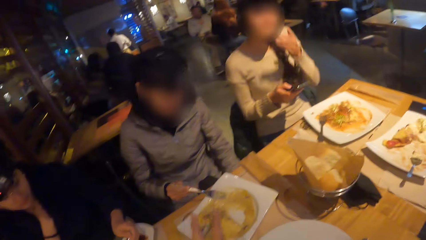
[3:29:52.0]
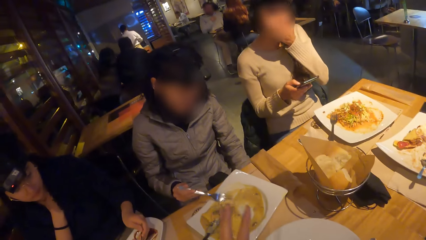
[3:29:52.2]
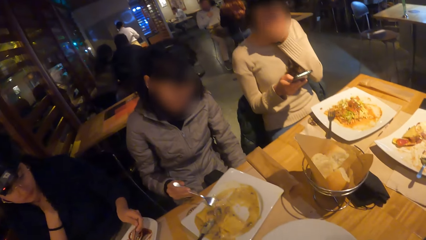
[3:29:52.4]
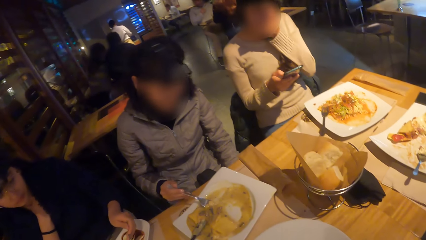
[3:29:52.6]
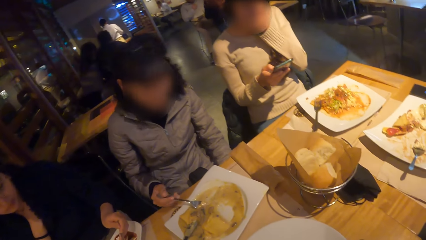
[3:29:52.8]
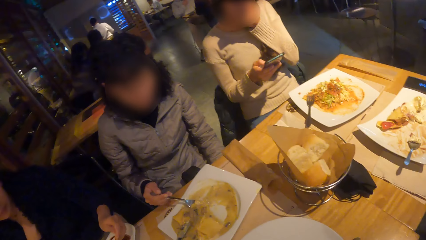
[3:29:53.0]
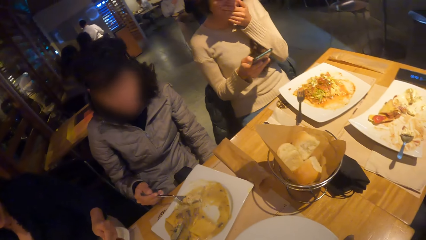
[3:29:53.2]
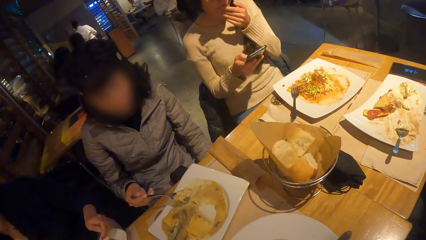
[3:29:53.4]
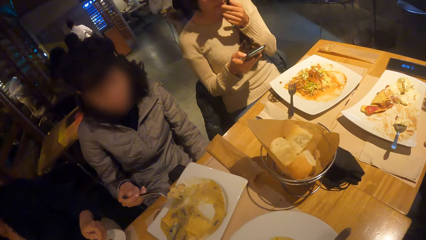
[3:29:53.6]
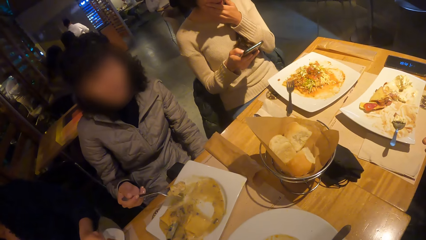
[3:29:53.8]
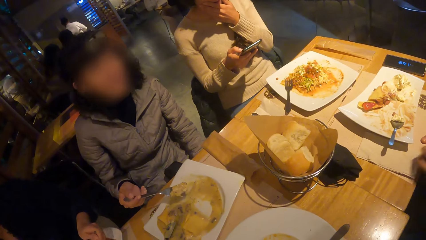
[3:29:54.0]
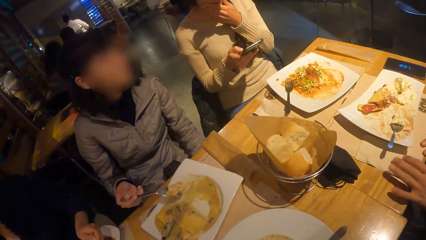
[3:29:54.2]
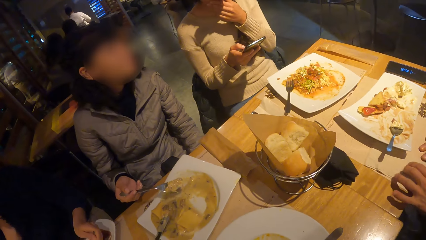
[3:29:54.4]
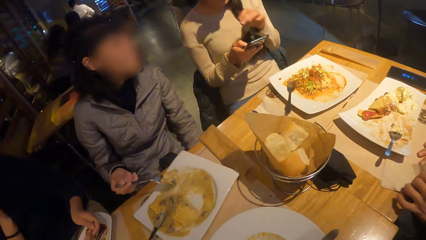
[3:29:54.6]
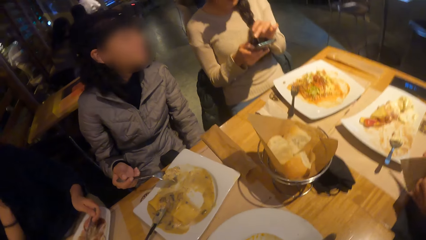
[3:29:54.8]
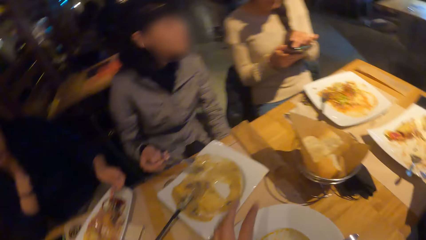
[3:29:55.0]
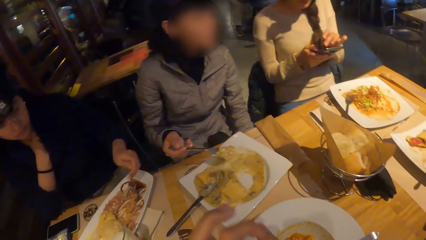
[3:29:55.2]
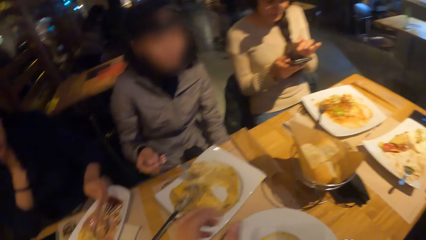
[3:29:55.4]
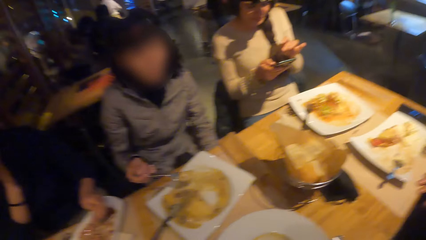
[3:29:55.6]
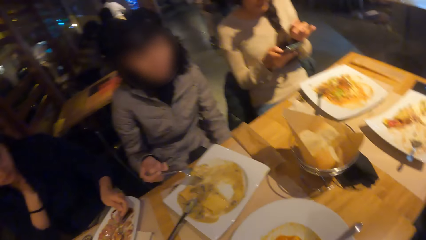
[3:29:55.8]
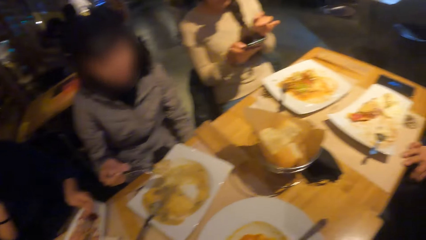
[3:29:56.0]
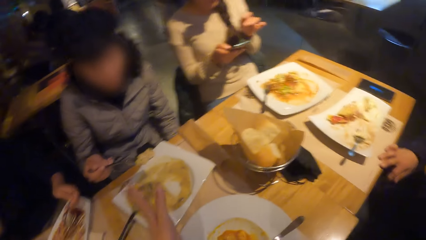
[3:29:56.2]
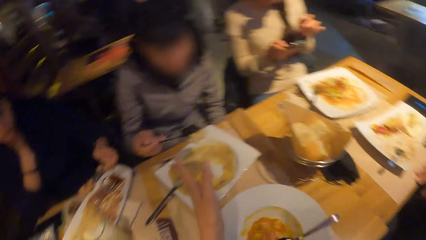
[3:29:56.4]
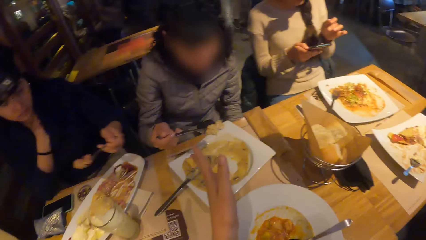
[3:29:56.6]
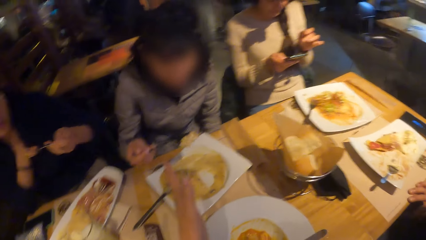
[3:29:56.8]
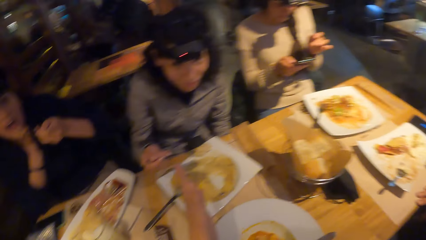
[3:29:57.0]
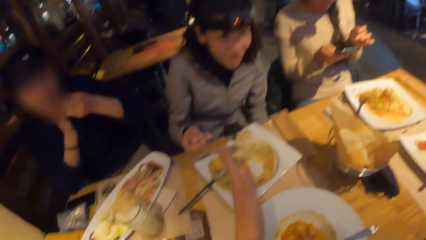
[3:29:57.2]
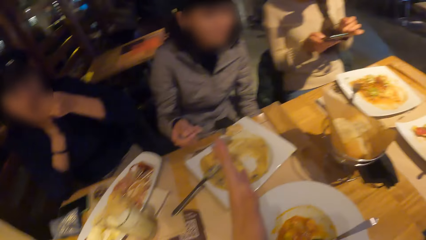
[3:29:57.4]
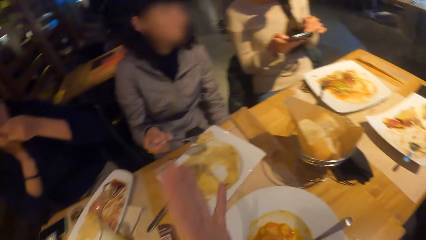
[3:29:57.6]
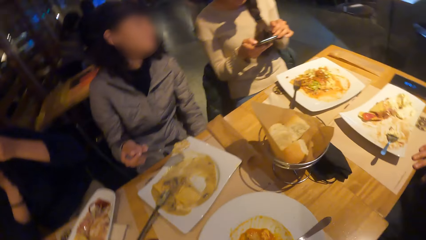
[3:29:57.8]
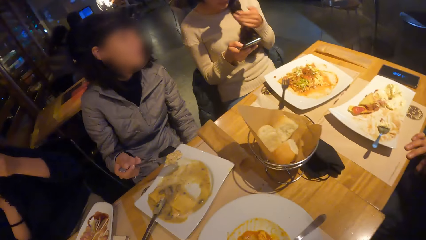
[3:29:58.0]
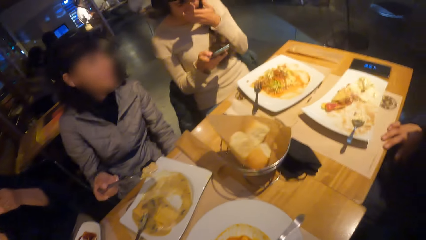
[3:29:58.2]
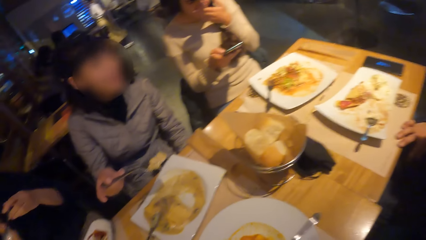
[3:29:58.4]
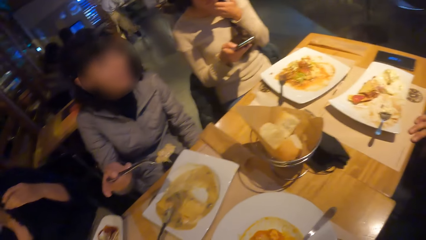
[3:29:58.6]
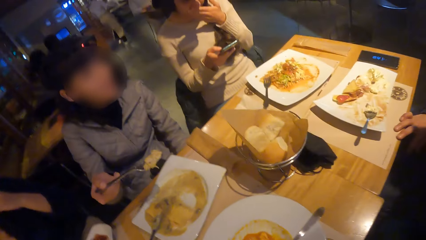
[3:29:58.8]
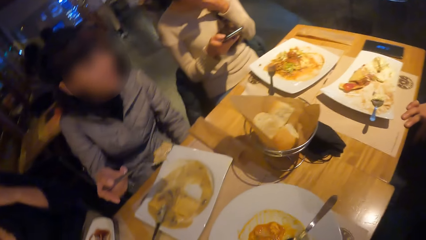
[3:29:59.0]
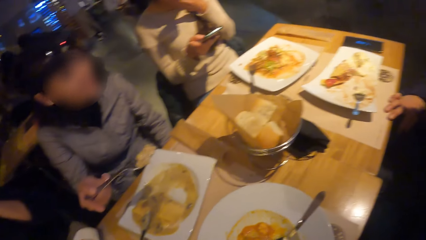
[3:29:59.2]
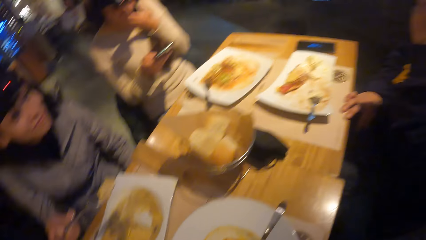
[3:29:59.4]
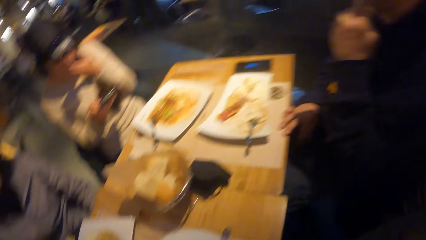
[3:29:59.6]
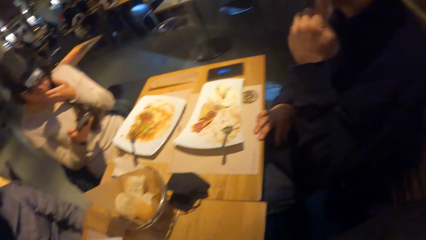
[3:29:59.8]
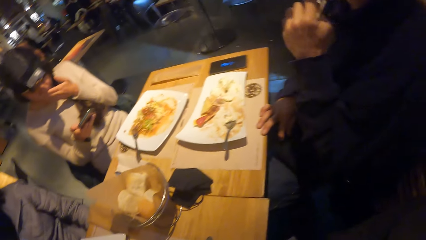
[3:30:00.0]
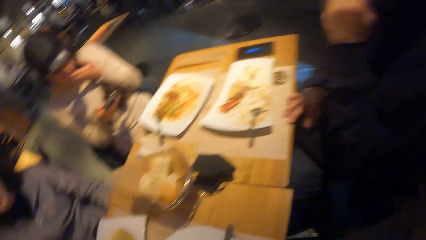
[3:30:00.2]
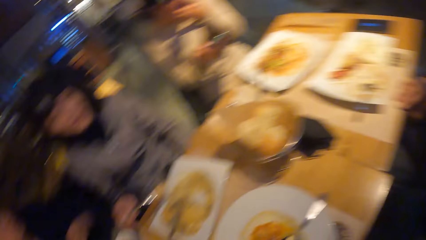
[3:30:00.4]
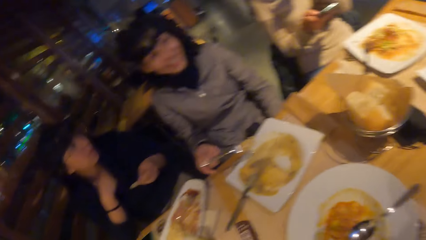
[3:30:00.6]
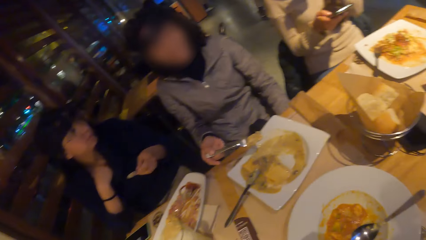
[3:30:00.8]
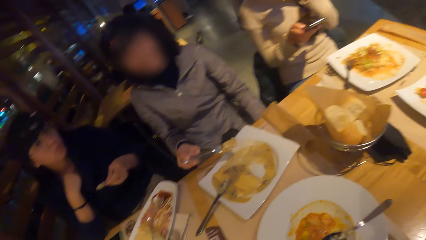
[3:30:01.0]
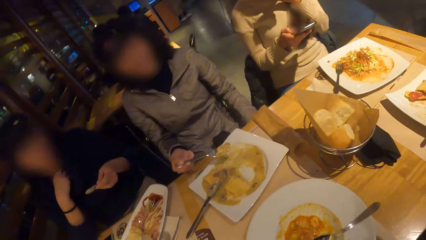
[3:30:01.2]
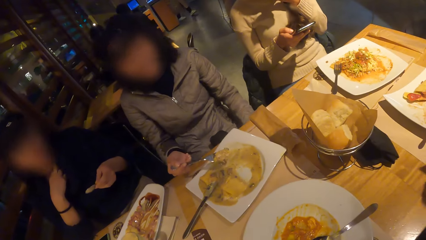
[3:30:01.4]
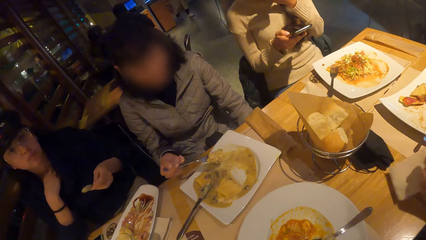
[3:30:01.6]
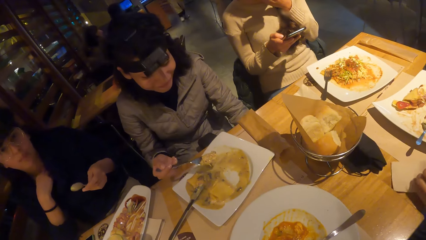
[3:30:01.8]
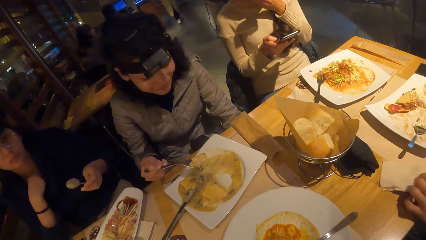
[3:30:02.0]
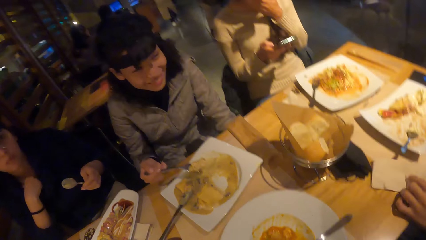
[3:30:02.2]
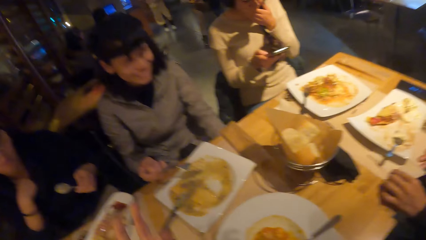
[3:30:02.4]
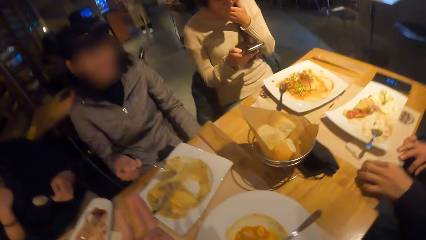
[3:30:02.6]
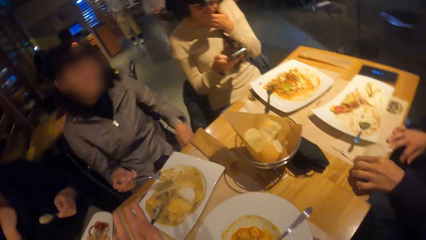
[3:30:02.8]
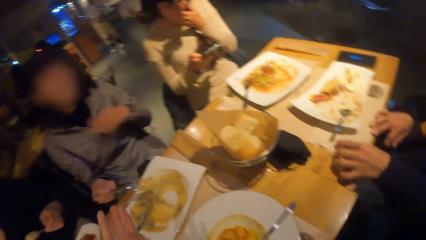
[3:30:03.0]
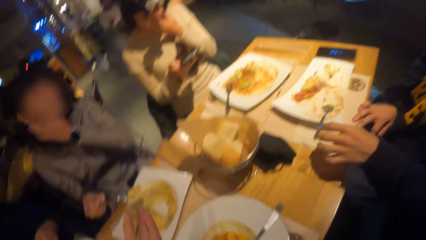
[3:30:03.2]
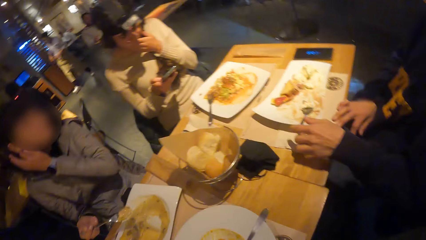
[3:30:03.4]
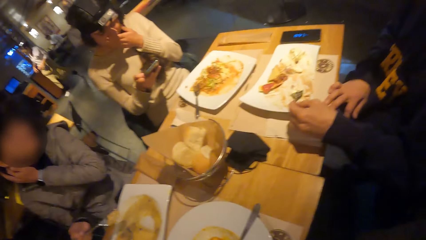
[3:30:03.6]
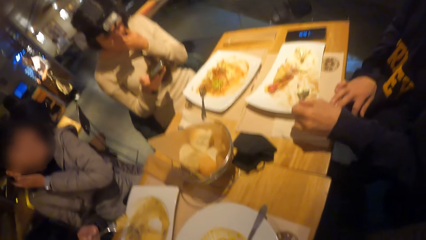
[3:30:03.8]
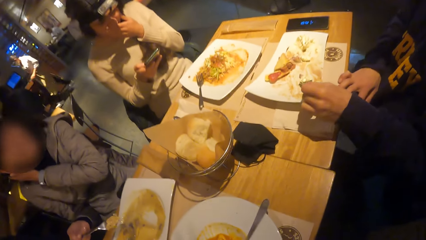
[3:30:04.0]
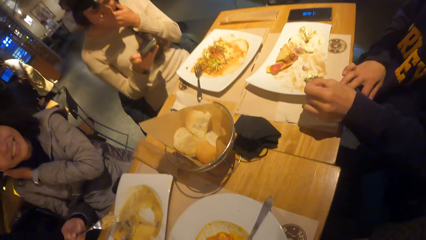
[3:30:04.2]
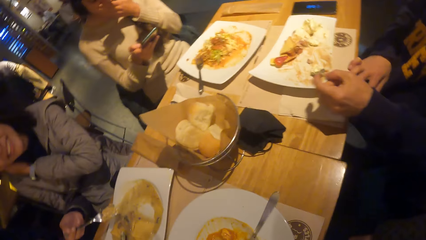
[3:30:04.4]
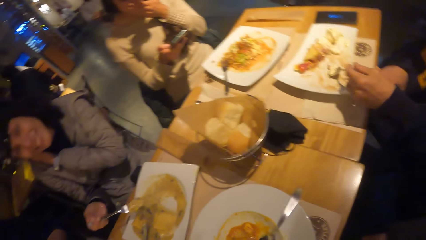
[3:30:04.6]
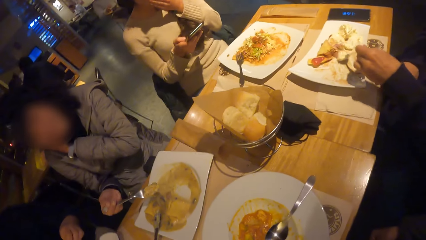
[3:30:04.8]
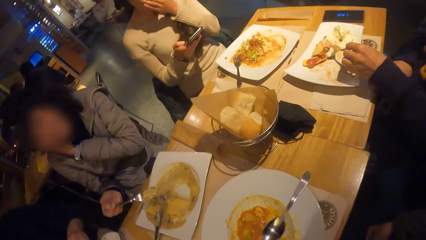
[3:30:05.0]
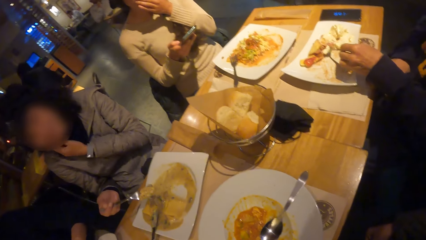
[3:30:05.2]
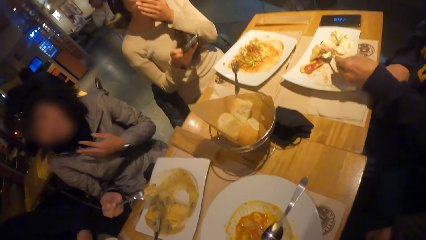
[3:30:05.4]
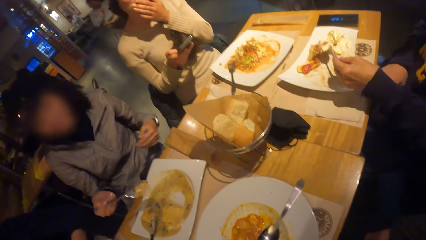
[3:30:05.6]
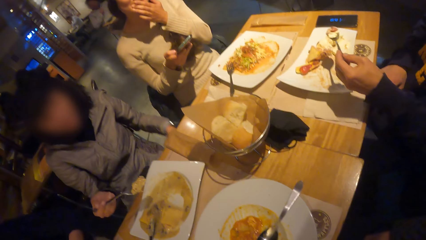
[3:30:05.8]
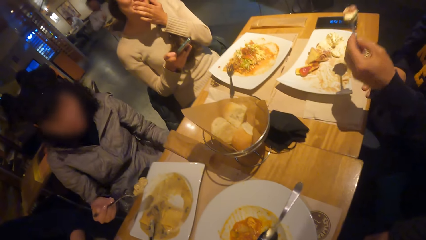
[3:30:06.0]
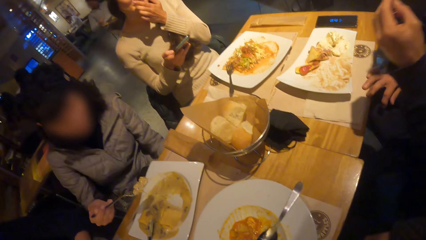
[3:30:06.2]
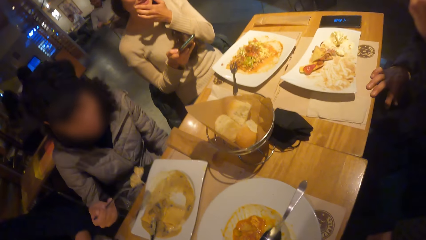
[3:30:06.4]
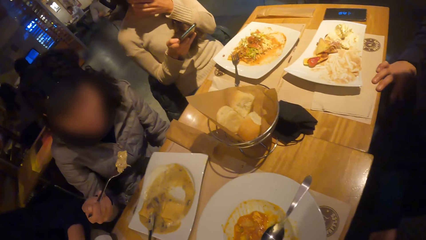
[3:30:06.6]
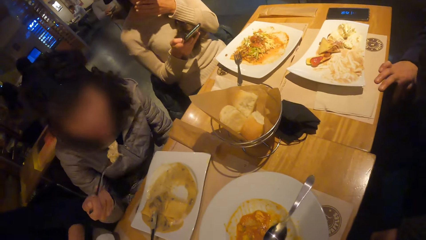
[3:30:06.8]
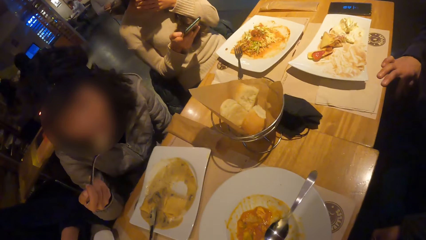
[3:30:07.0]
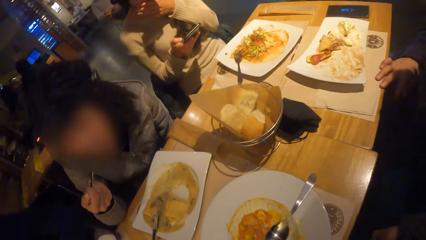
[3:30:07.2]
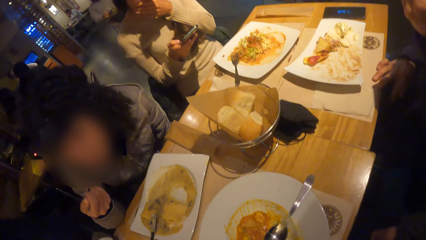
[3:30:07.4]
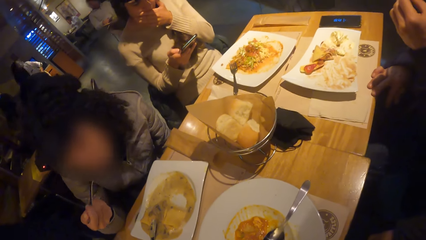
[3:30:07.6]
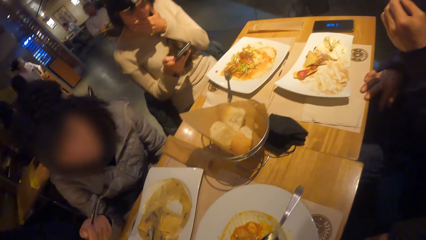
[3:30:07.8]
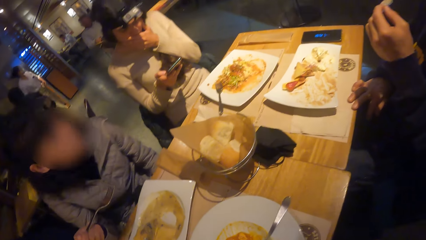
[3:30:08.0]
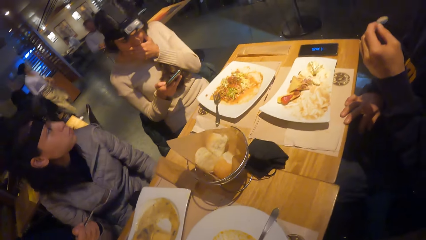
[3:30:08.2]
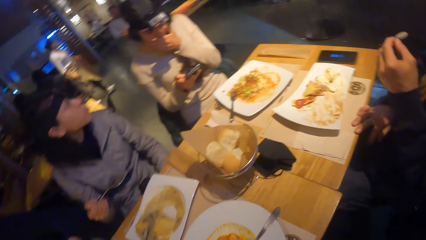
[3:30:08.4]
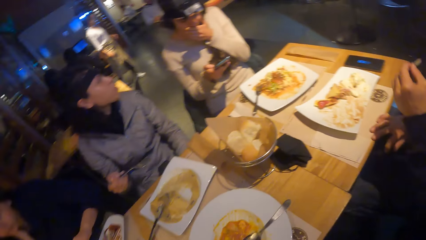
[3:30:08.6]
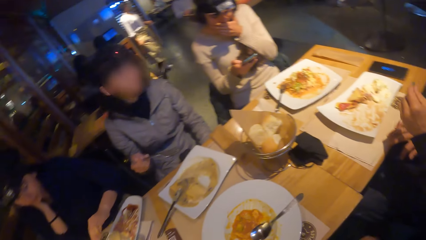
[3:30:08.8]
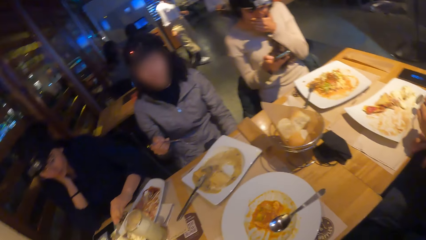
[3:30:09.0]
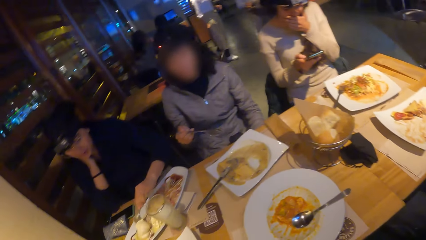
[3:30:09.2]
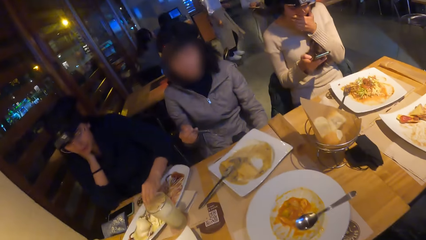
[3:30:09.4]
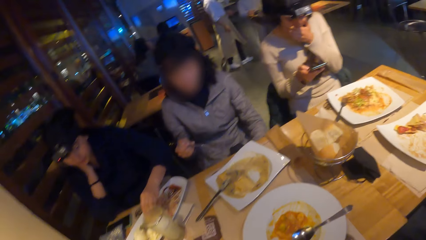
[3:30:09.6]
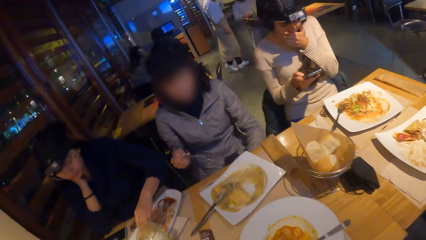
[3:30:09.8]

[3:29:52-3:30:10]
A person touches her mouth with the left hand. Another person holds her neck with the left hand.
